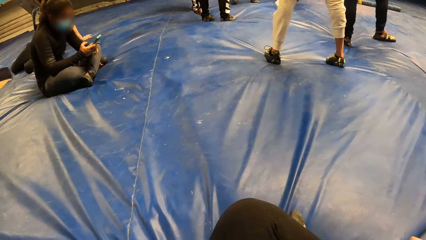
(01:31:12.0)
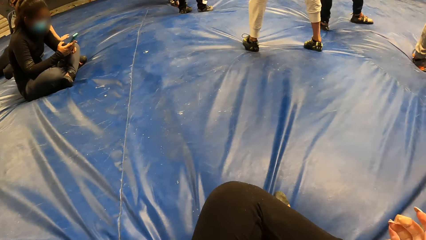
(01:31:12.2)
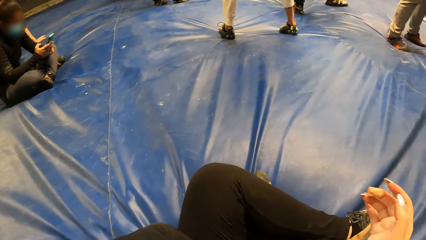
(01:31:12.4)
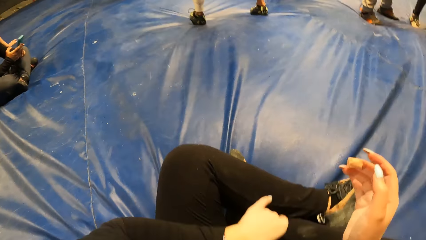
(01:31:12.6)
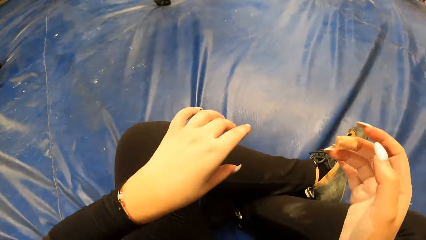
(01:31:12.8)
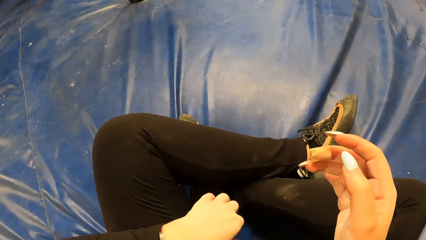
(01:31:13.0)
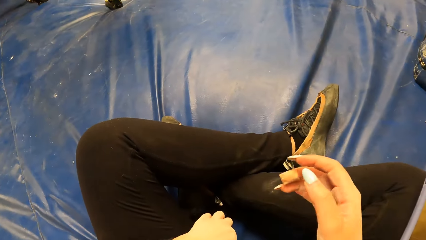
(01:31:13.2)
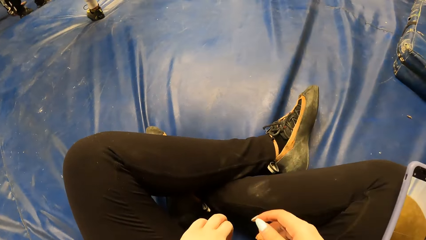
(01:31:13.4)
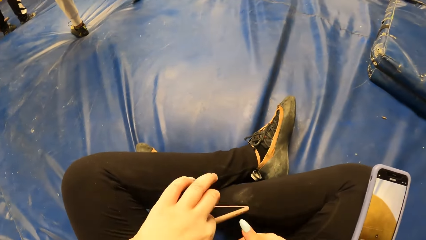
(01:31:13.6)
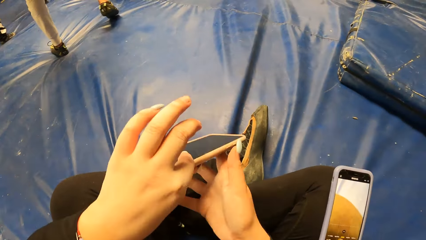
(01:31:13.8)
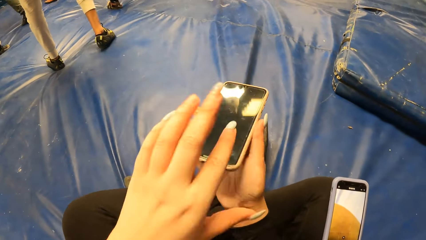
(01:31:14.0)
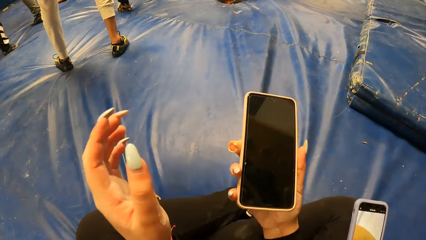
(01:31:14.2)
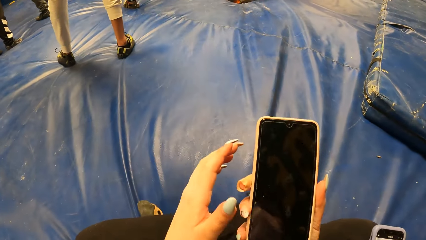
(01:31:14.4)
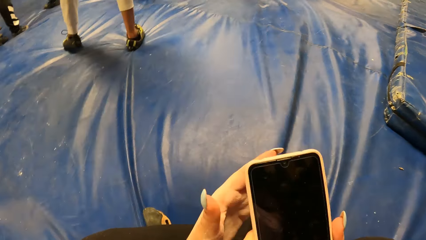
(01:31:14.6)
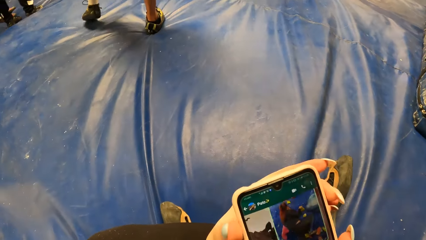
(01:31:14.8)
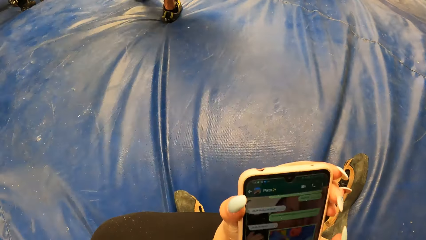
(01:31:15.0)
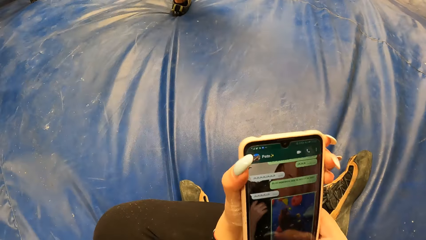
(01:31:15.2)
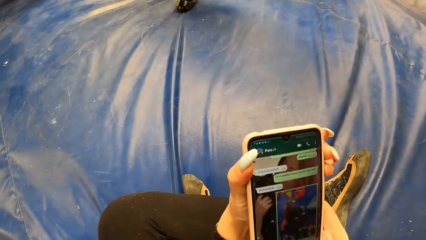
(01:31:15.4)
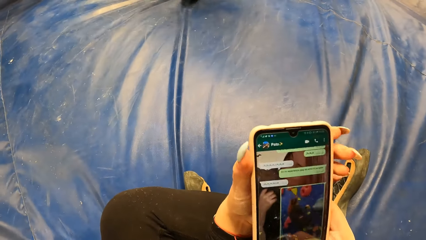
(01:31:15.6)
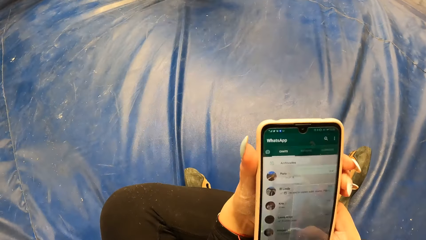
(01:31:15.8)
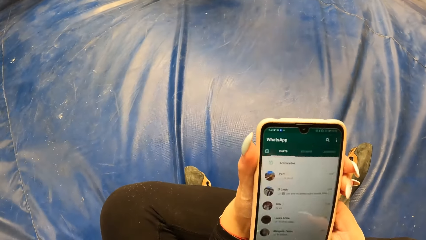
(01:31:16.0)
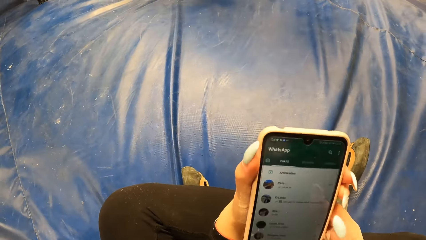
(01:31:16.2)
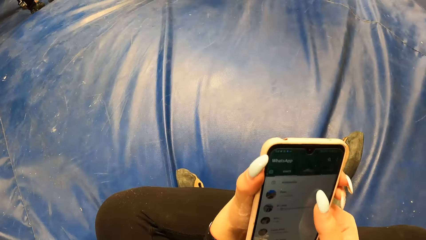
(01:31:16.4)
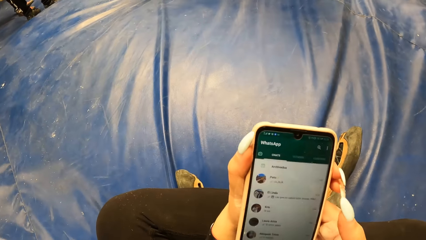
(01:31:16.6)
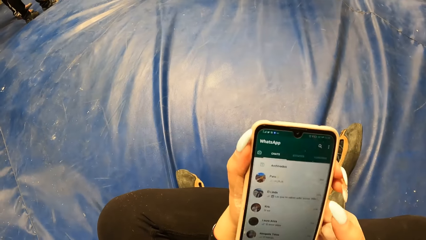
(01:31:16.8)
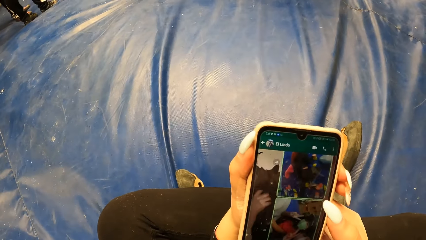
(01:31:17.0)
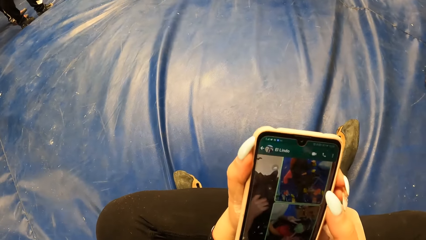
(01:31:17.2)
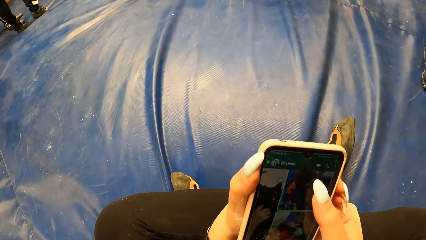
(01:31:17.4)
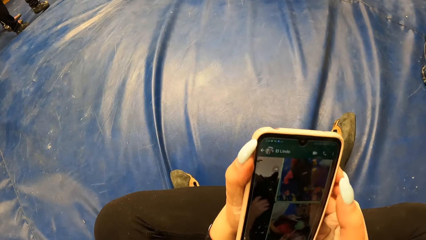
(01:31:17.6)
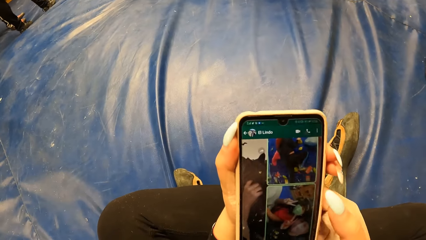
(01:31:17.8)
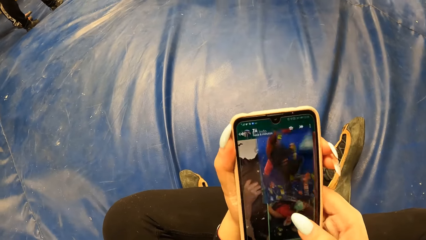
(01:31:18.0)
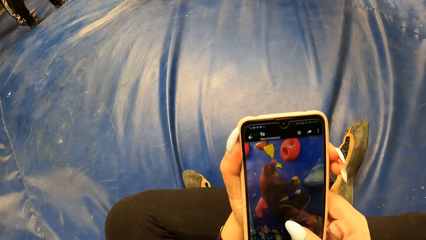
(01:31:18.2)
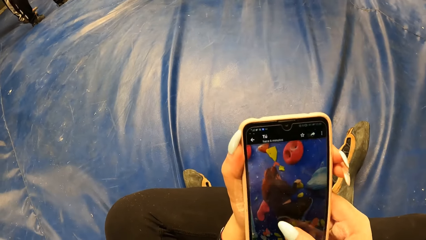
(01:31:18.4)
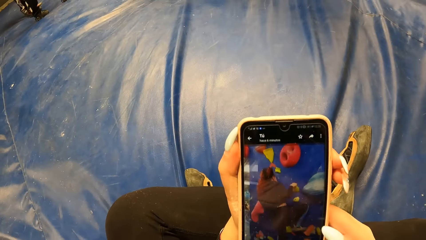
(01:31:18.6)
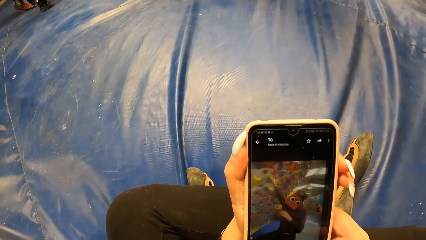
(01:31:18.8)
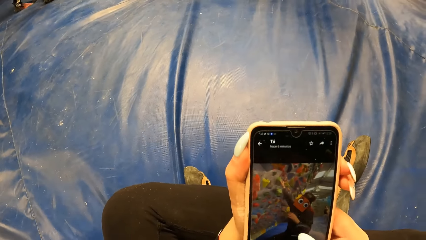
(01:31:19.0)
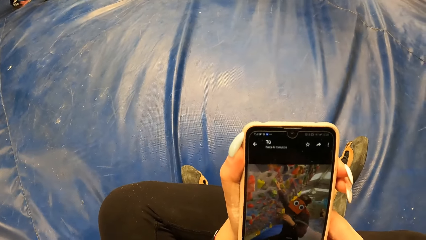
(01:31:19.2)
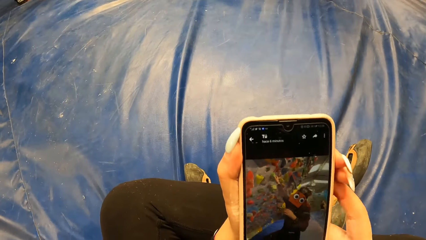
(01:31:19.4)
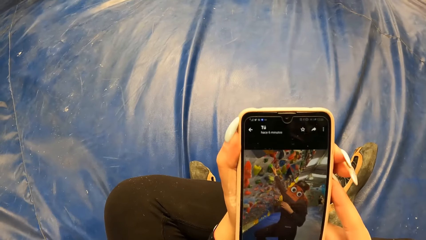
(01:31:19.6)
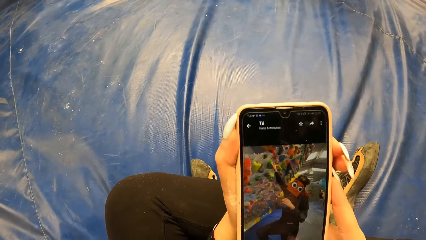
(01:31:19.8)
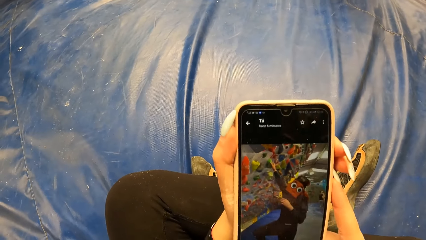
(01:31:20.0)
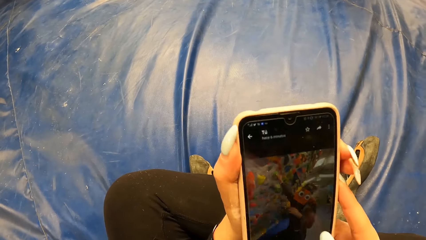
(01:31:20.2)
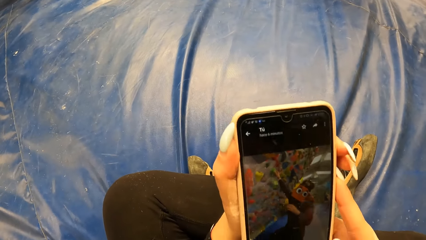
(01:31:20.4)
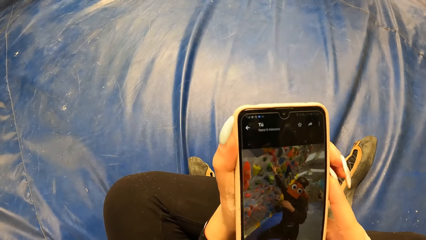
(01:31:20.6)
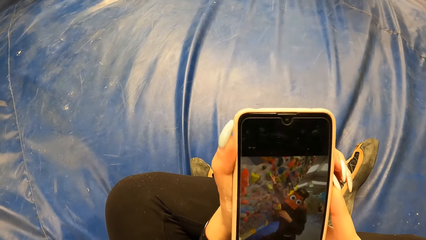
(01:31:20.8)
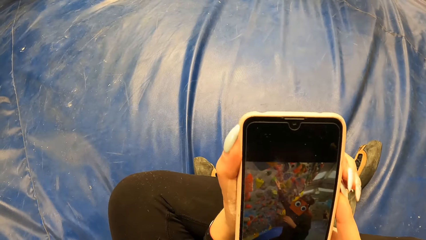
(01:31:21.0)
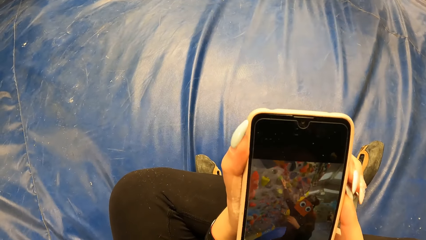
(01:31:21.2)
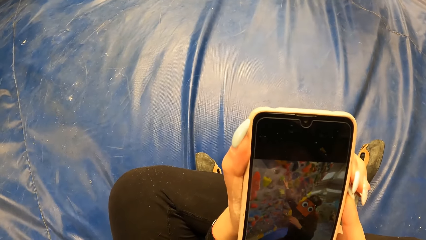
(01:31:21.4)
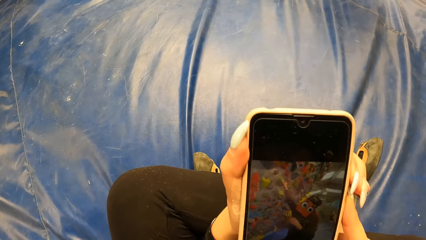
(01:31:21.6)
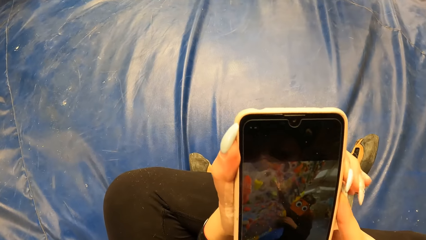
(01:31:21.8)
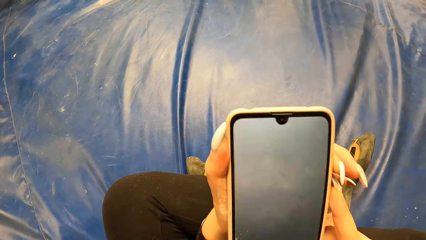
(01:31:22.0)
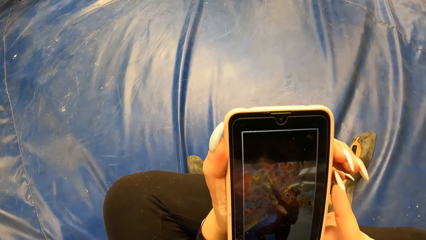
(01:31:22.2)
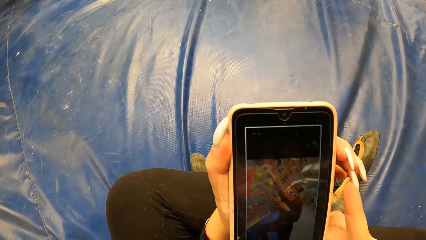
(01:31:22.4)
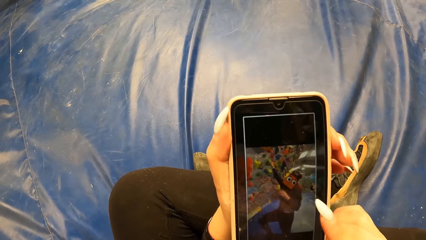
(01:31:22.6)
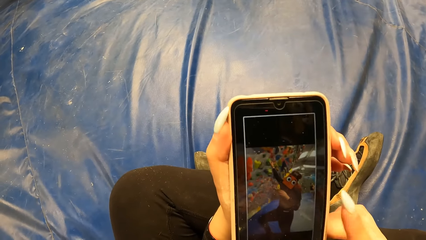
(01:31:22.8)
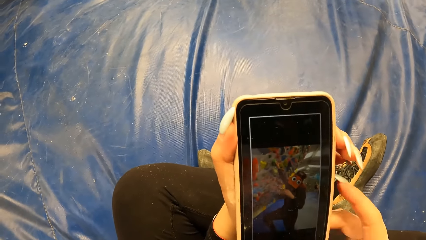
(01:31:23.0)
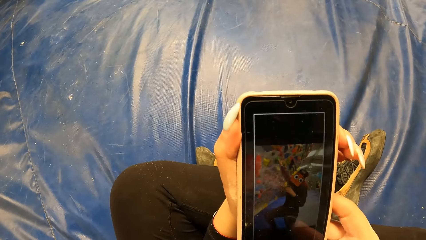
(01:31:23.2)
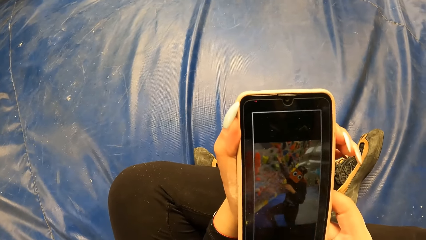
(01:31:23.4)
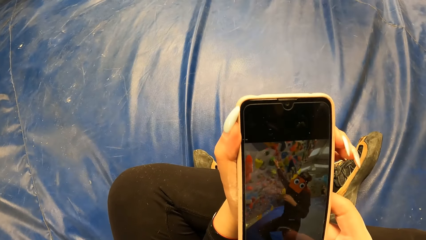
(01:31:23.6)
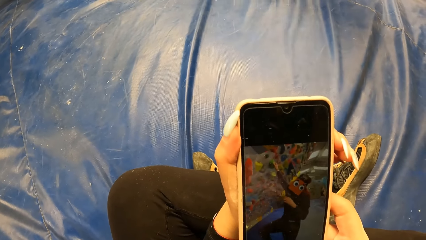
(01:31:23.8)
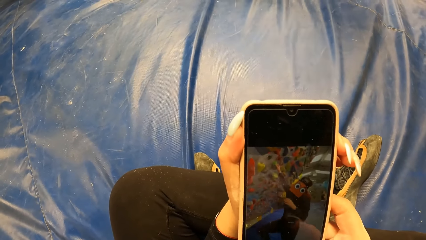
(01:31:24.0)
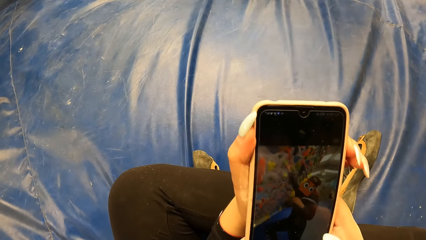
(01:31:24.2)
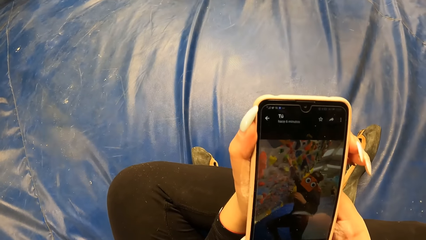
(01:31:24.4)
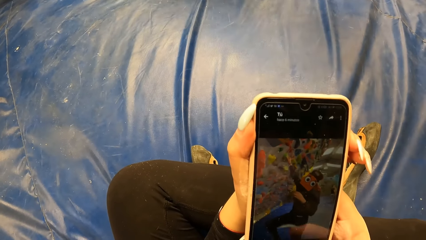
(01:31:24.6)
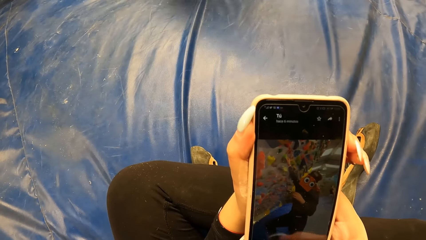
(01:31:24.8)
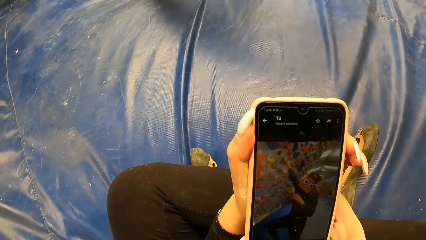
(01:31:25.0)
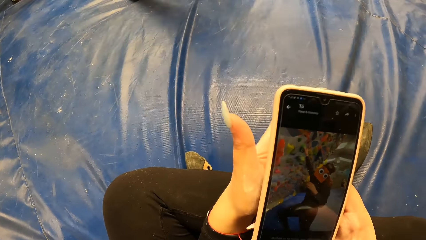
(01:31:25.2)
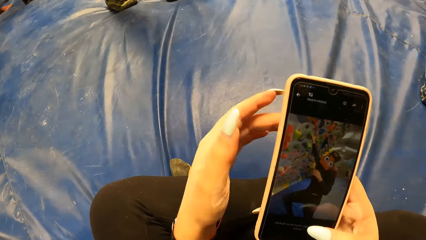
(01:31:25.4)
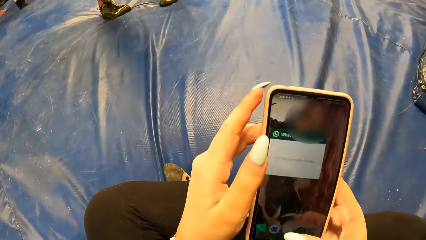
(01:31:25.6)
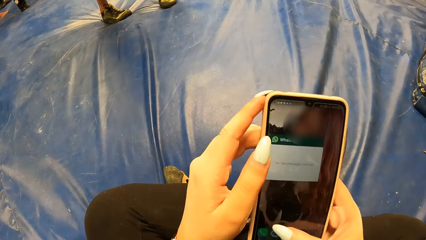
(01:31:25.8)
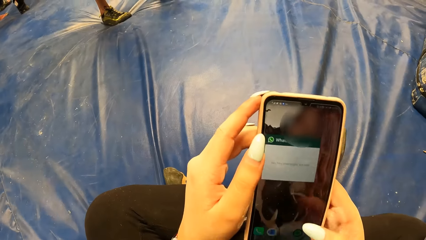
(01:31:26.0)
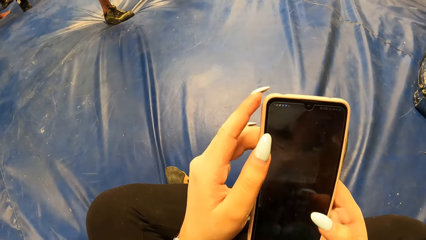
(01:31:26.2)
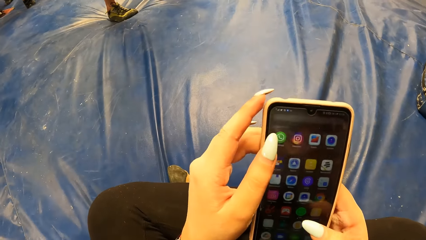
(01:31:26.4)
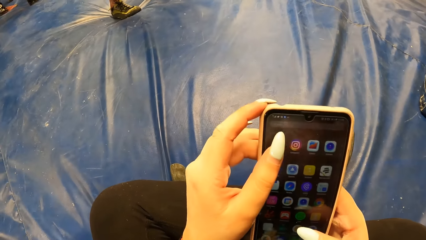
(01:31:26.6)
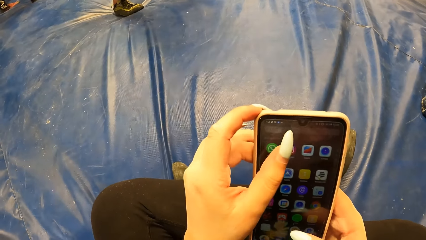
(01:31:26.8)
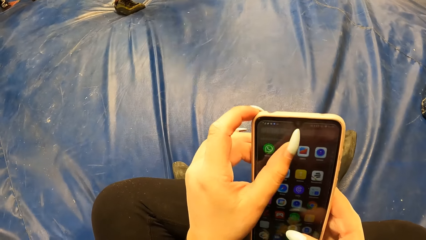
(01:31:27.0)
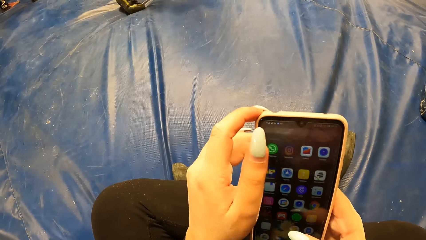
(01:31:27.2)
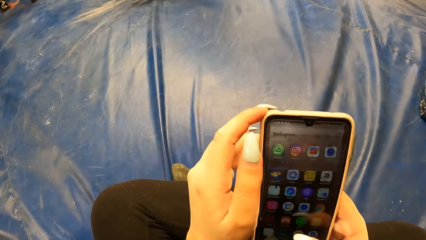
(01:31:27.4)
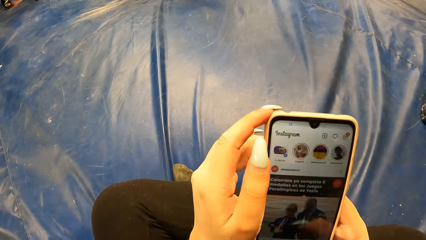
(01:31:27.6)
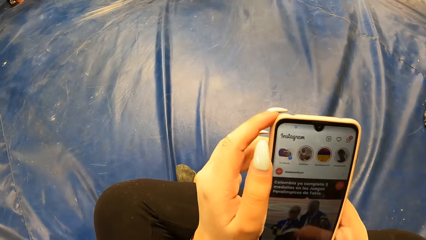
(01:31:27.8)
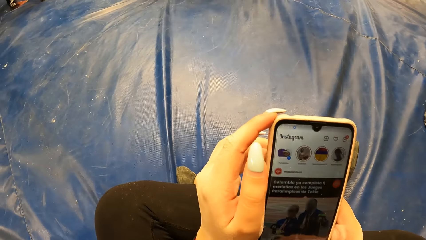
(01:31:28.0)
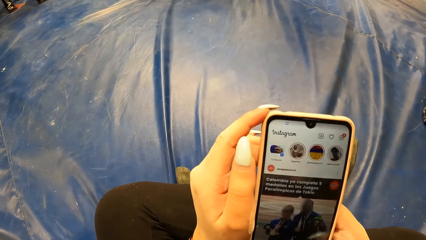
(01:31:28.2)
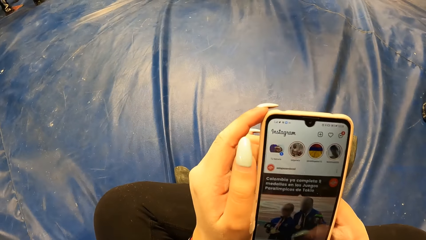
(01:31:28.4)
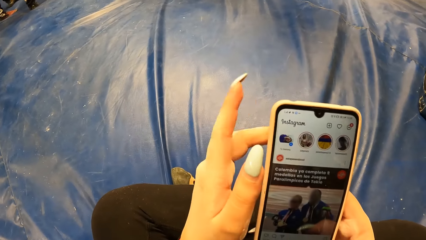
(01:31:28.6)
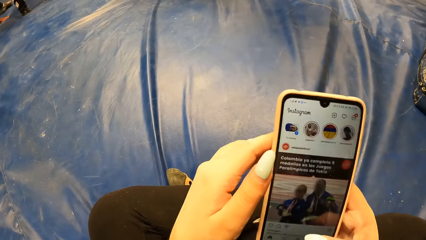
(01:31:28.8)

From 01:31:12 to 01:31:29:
The camera wearer picks the phone from her thigh with her left hand. She passes the phone in her left hand into her right hand. She operates the phone with both hands. She scrolls photos in the phone. She screenshots a photo.
